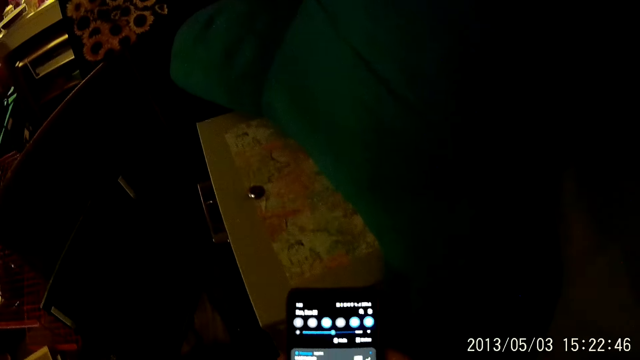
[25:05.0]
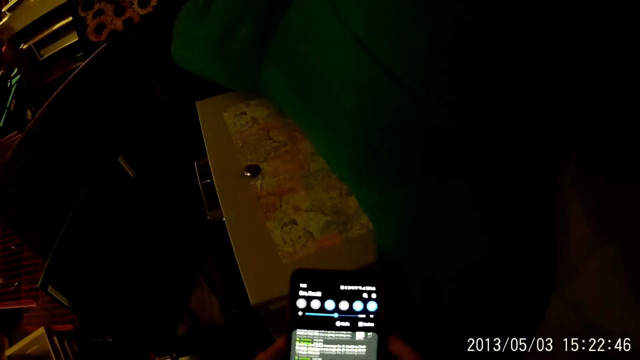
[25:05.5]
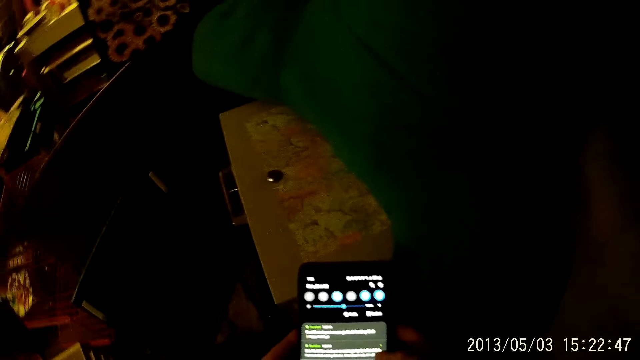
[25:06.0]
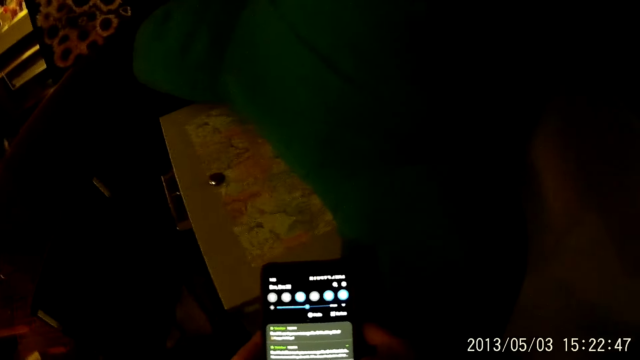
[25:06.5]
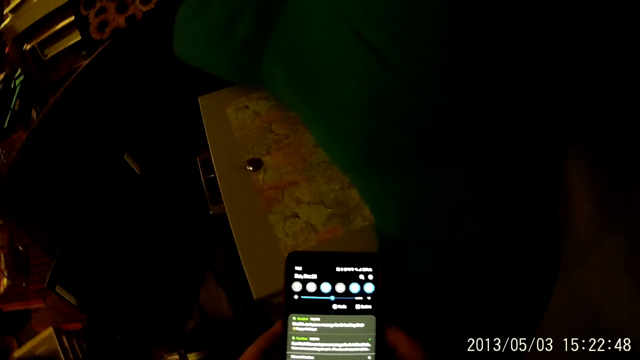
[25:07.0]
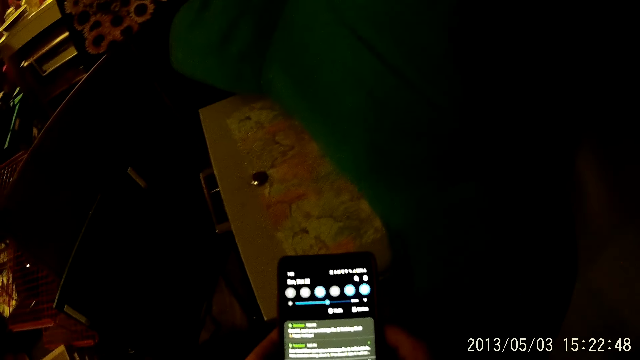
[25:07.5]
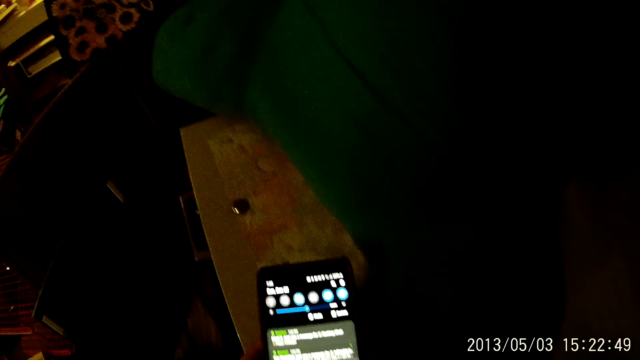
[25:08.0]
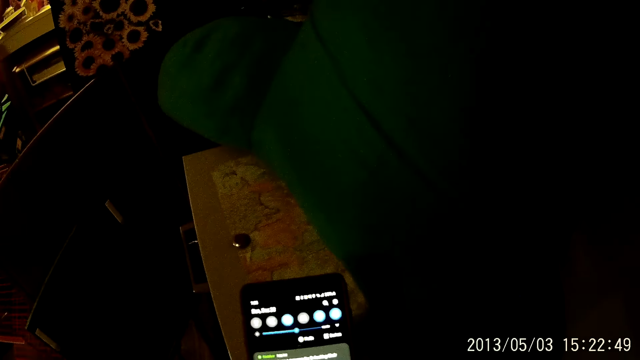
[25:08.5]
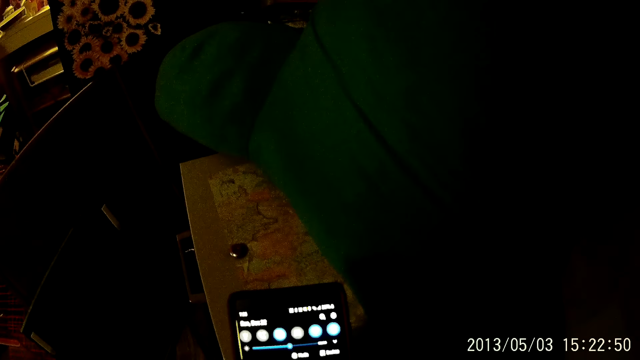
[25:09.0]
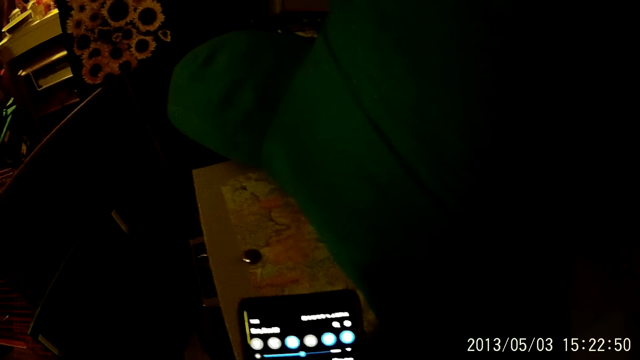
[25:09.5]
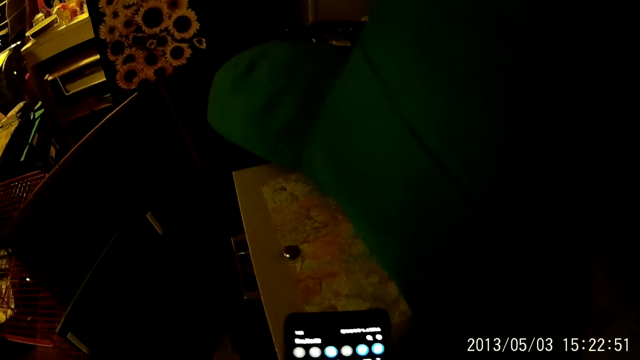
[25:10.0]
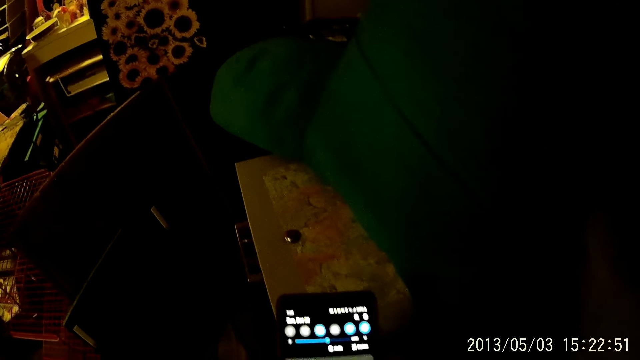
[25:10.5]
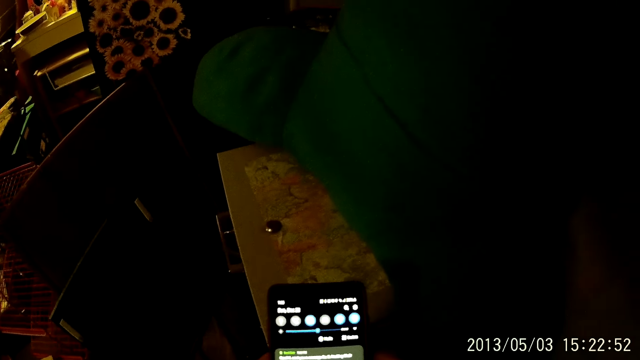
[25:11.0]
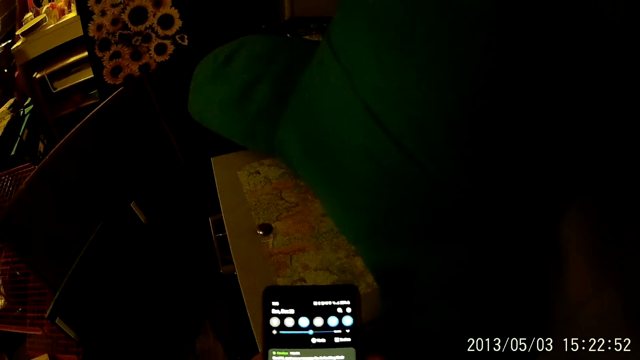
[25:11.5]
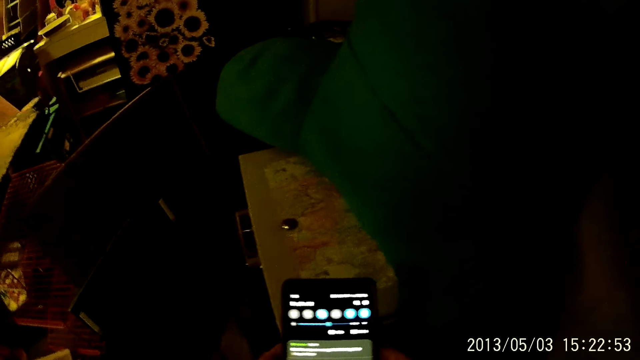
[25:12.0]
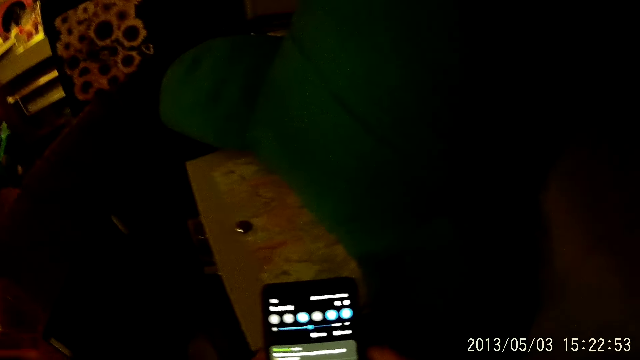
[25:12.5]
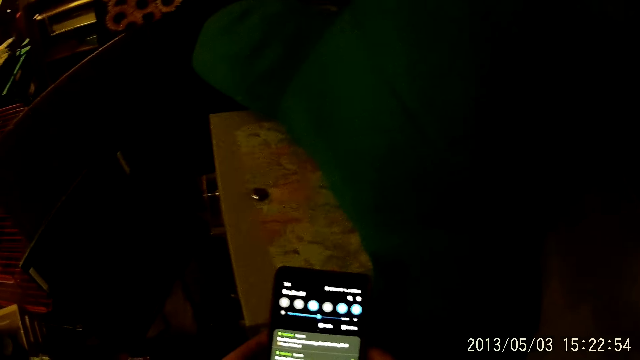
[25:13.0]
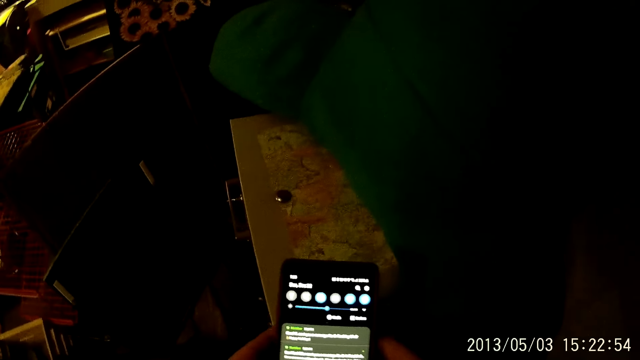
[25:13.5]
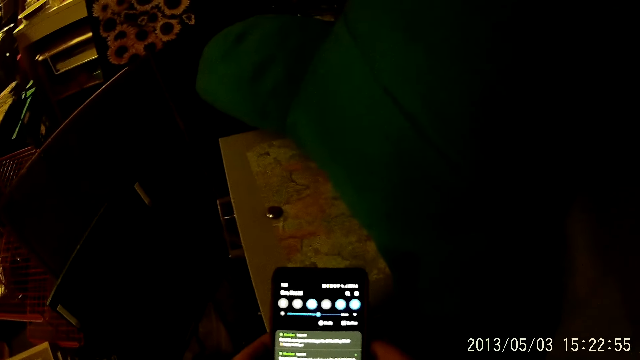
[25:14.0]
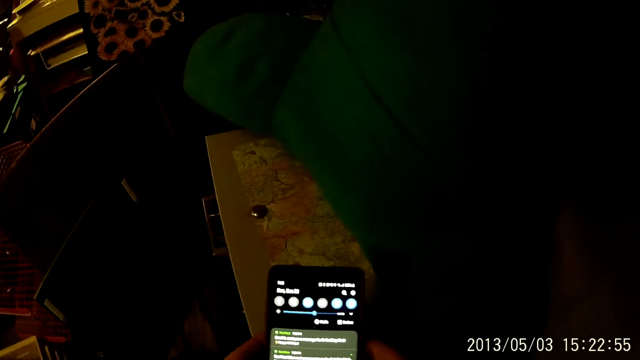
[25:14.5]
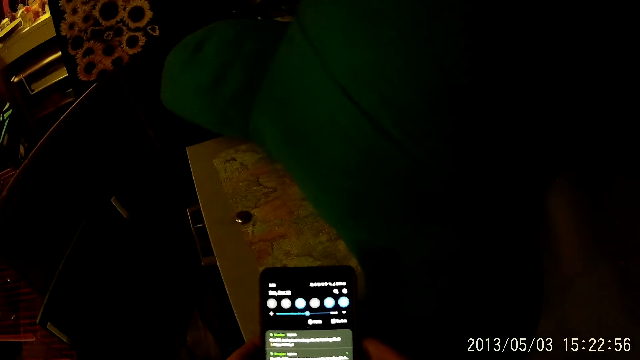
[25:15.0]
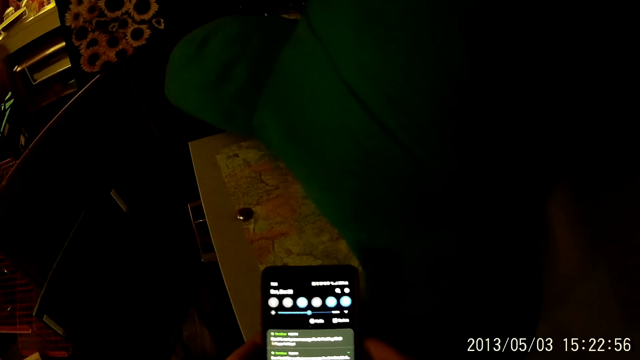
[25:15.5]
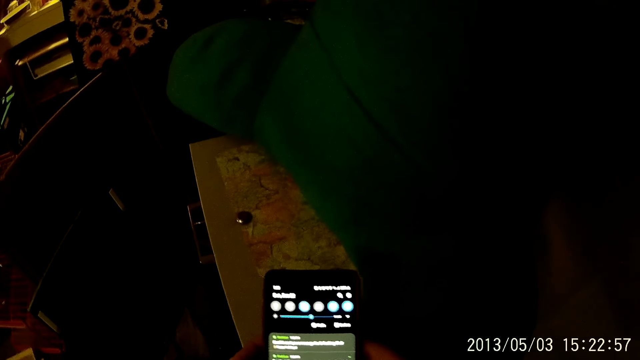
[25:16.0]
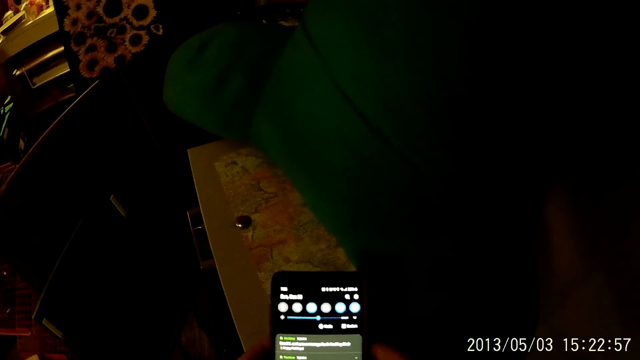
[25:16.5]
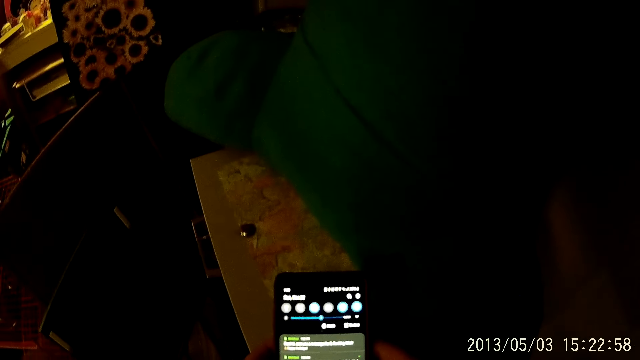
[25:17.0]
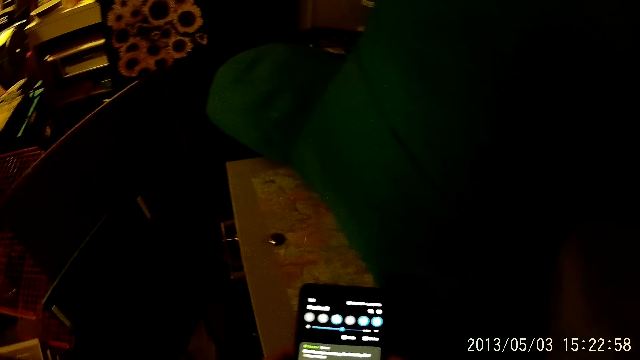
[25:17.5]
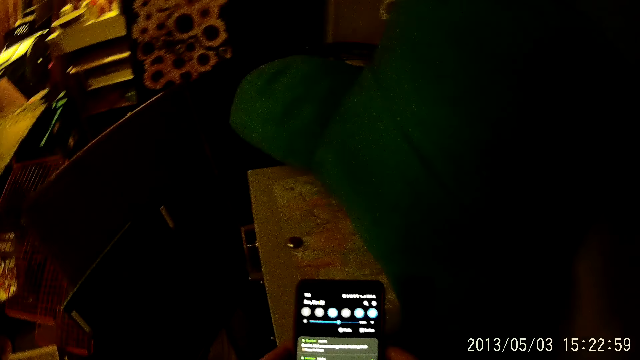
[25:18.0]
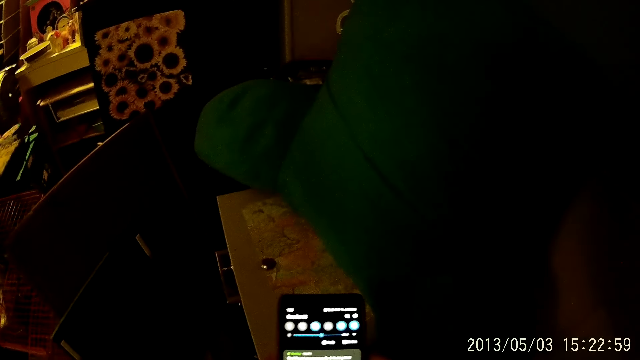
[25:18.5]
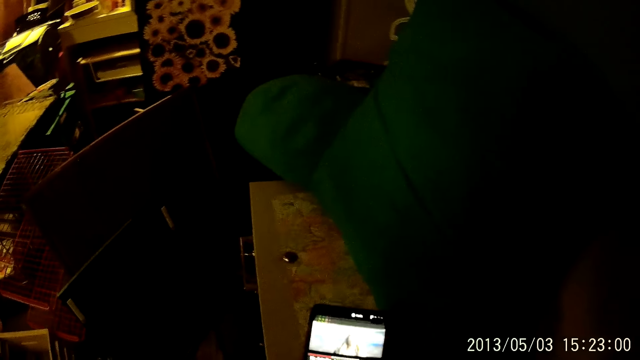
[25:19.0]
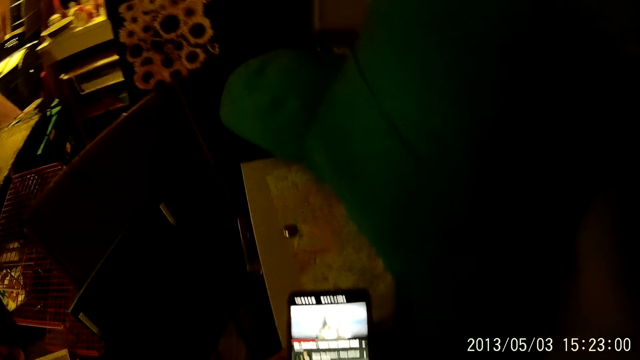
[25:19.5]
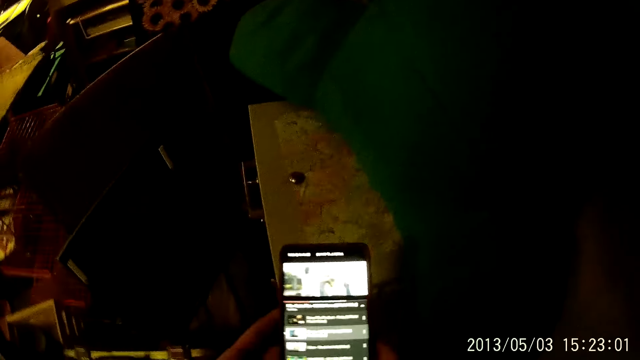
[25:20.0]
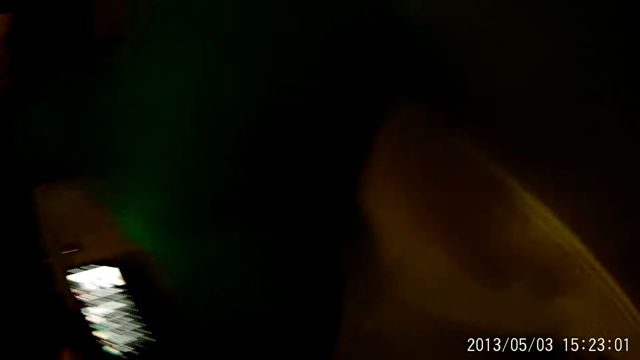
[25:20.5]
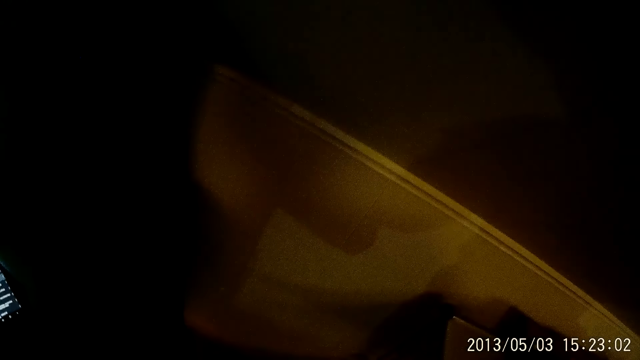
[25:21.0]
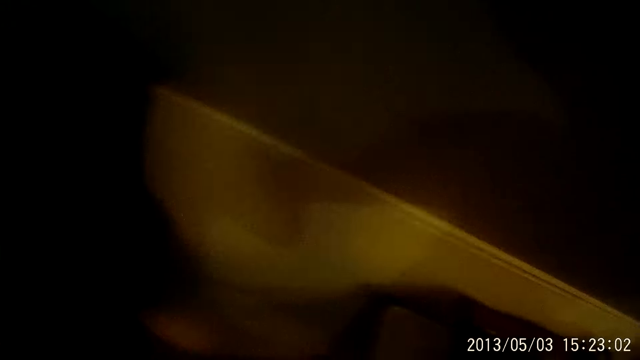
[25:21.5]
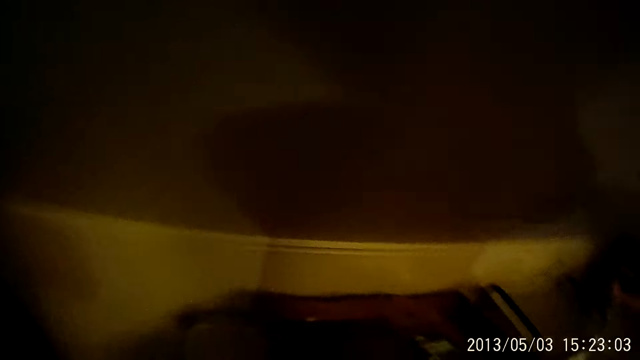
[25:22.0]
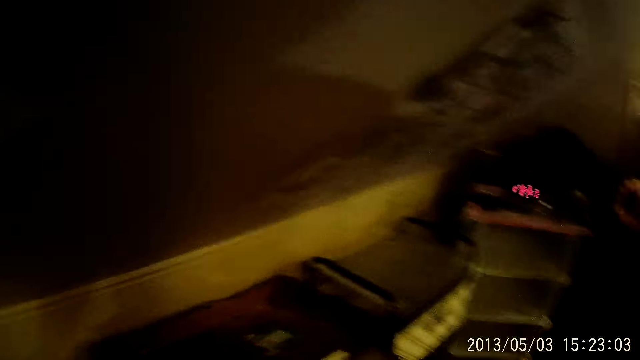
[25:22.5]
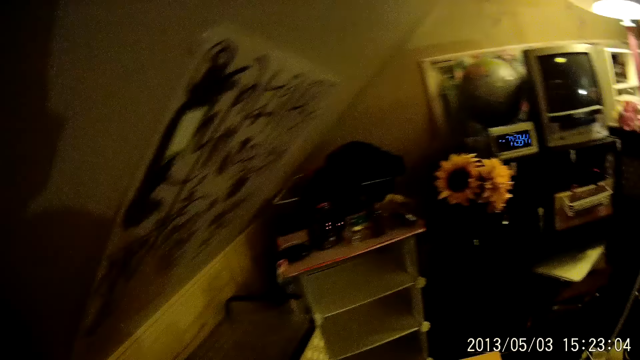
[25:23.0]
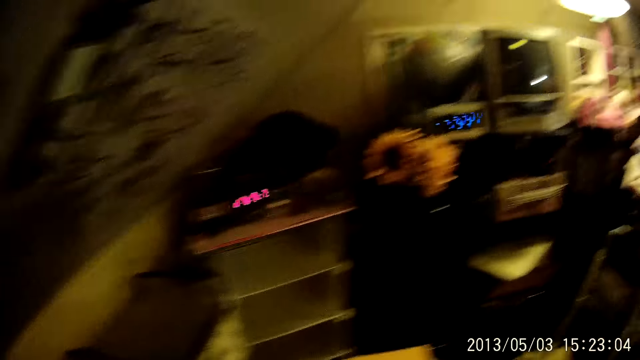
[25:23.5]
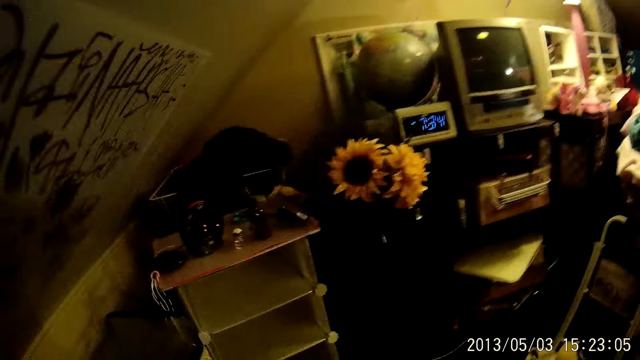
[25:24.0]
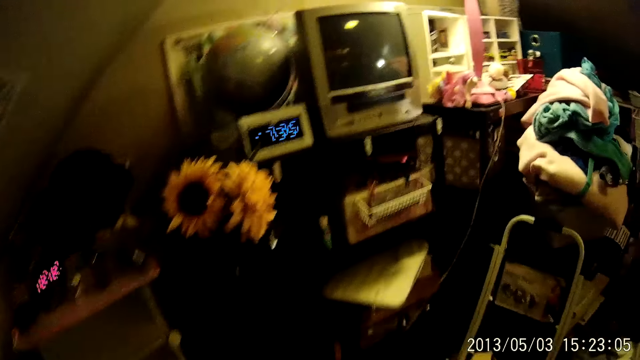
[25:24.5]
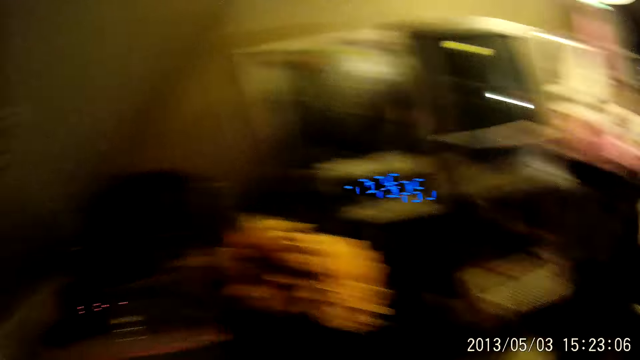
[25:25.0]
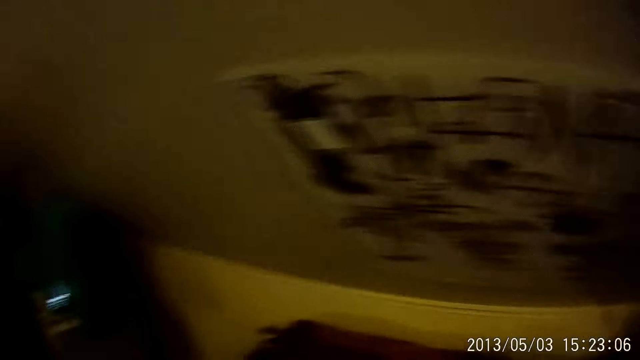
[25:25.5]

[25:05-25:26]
The camera wearer drops the mobile phone on the table.
